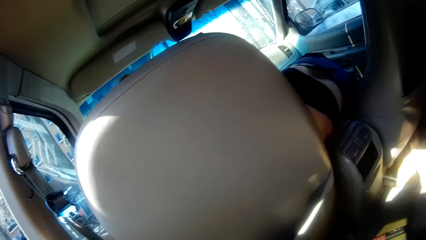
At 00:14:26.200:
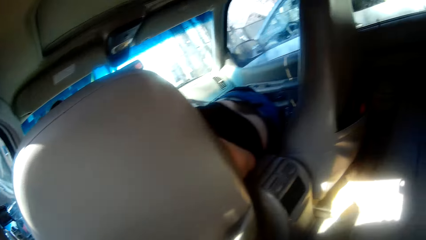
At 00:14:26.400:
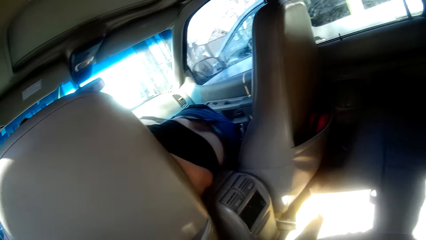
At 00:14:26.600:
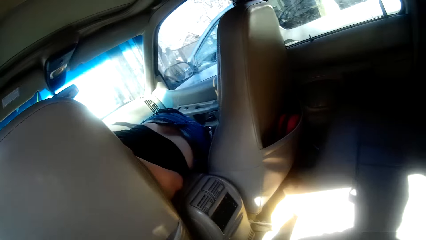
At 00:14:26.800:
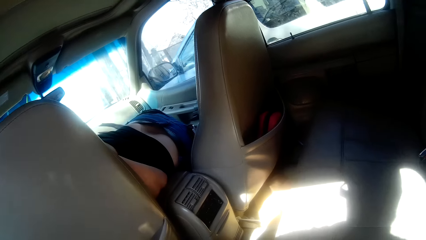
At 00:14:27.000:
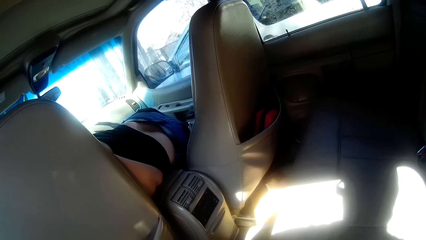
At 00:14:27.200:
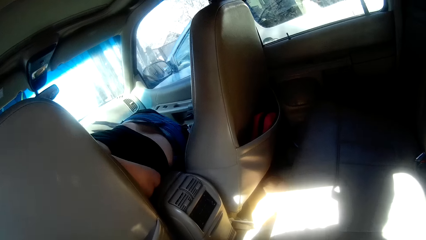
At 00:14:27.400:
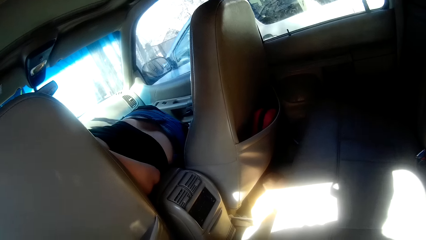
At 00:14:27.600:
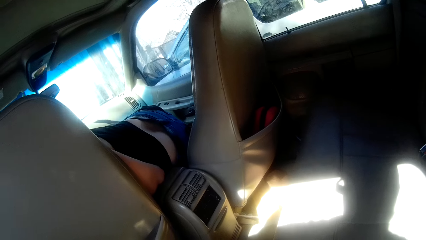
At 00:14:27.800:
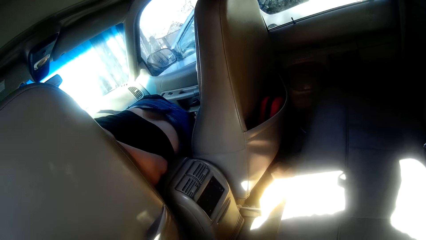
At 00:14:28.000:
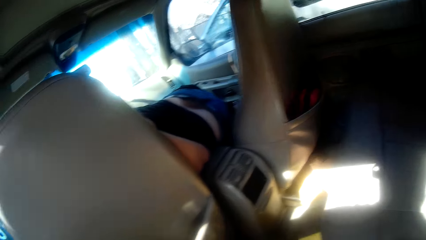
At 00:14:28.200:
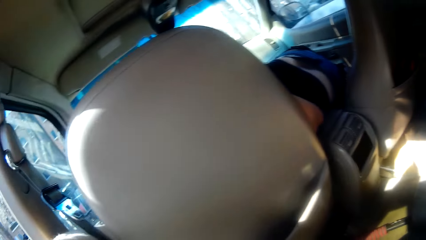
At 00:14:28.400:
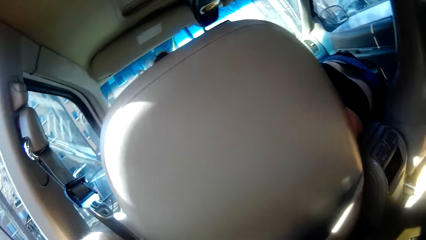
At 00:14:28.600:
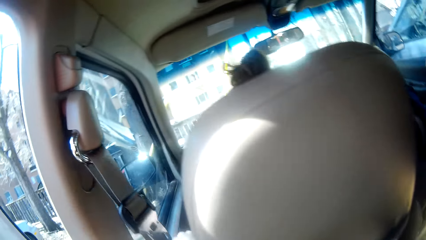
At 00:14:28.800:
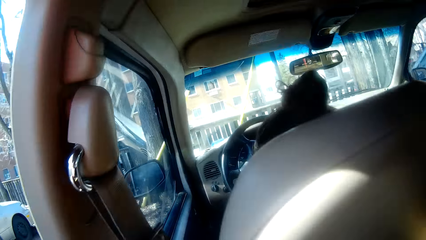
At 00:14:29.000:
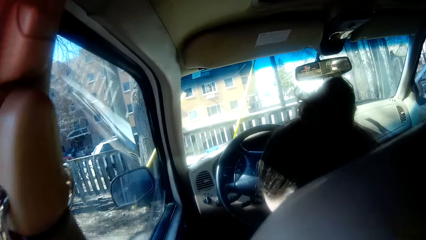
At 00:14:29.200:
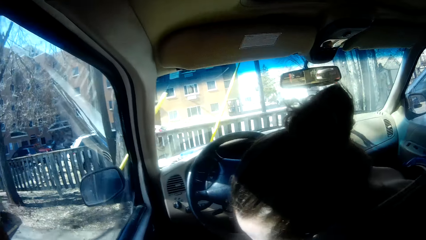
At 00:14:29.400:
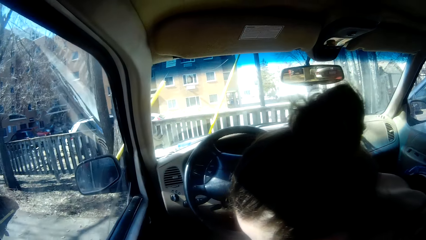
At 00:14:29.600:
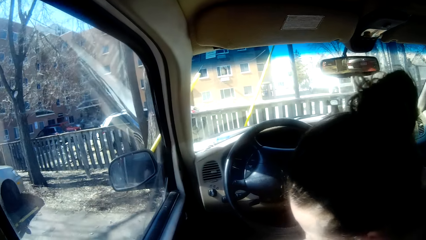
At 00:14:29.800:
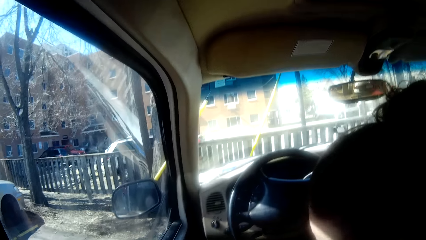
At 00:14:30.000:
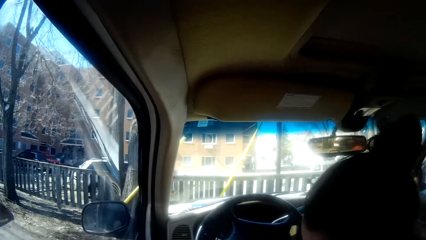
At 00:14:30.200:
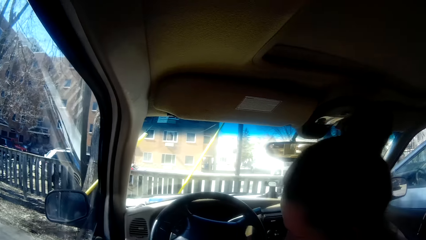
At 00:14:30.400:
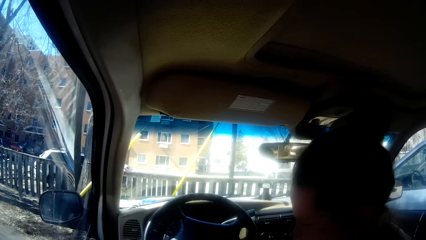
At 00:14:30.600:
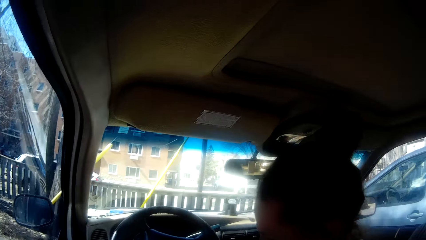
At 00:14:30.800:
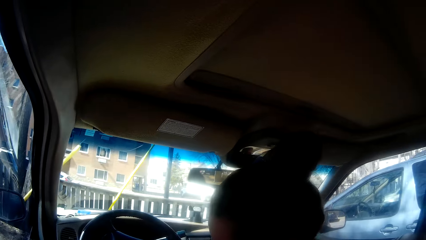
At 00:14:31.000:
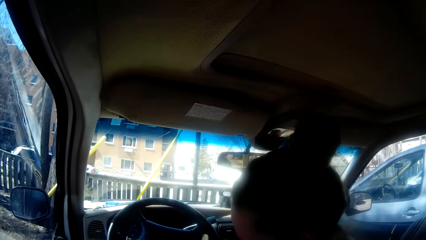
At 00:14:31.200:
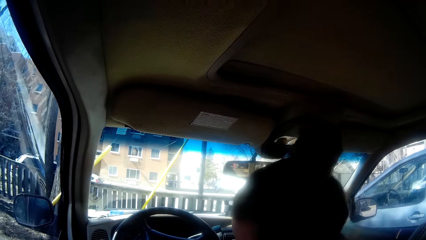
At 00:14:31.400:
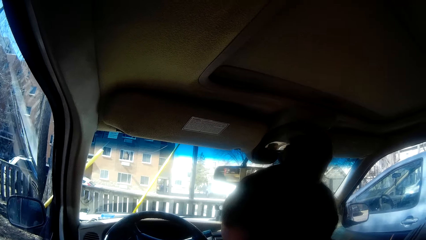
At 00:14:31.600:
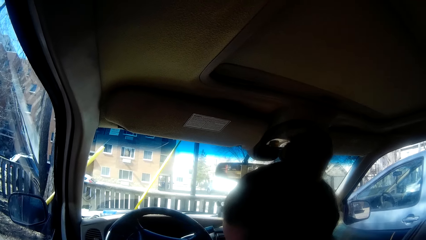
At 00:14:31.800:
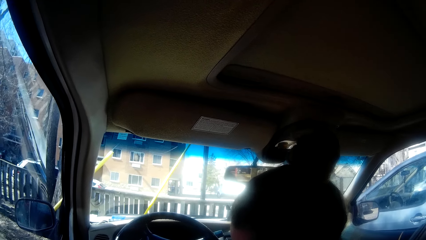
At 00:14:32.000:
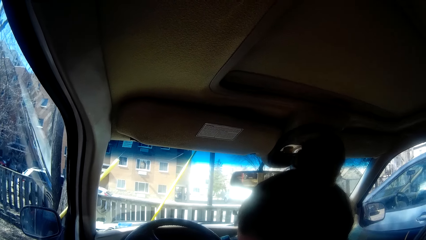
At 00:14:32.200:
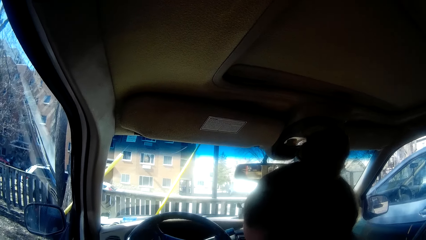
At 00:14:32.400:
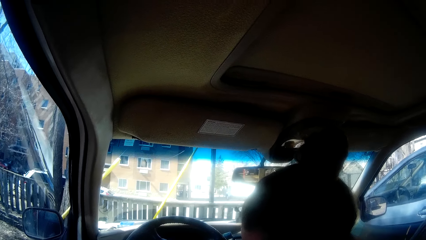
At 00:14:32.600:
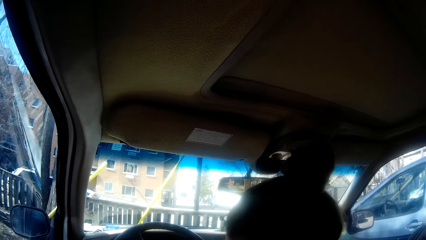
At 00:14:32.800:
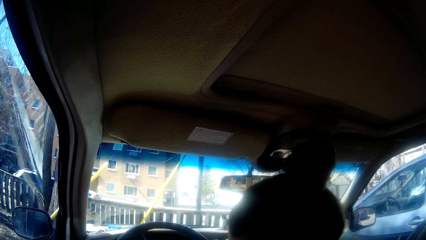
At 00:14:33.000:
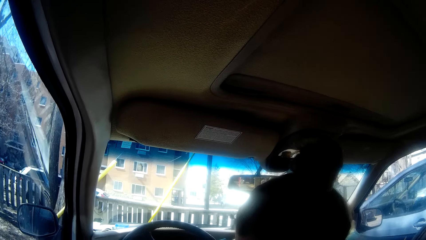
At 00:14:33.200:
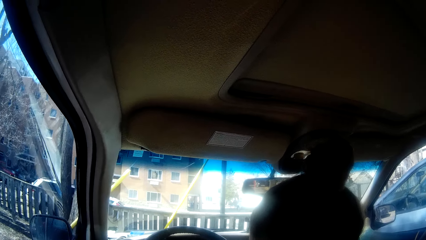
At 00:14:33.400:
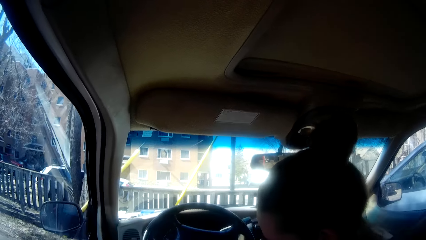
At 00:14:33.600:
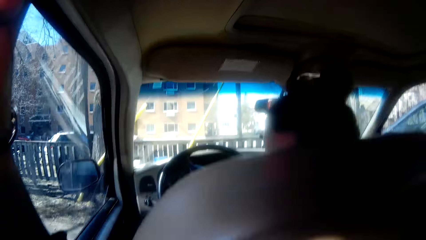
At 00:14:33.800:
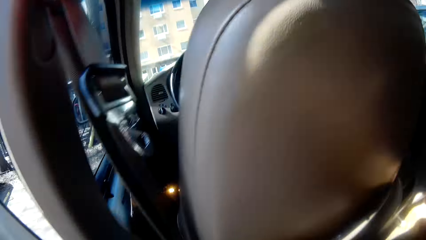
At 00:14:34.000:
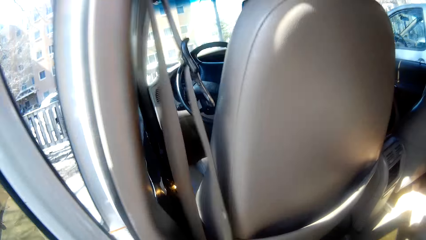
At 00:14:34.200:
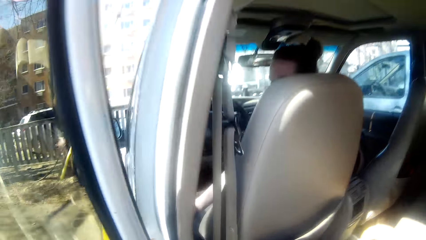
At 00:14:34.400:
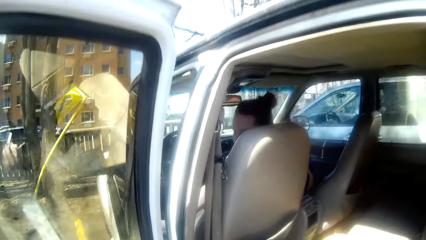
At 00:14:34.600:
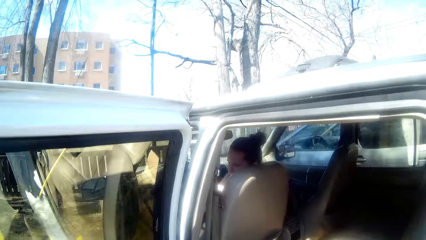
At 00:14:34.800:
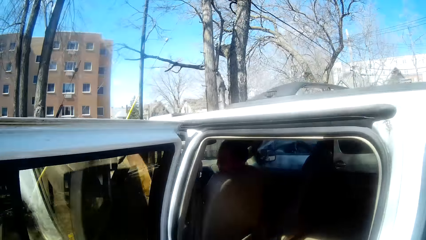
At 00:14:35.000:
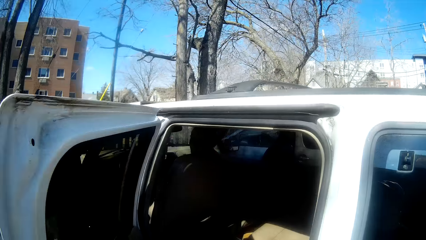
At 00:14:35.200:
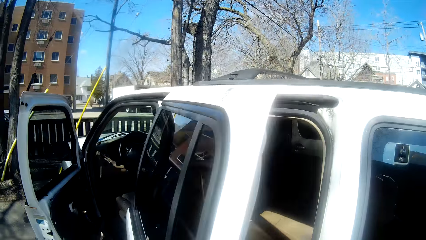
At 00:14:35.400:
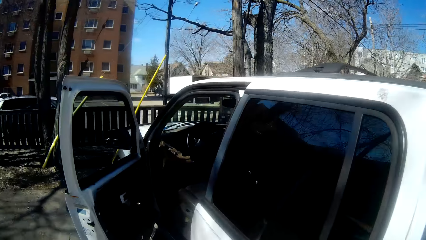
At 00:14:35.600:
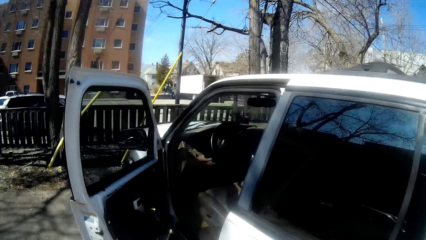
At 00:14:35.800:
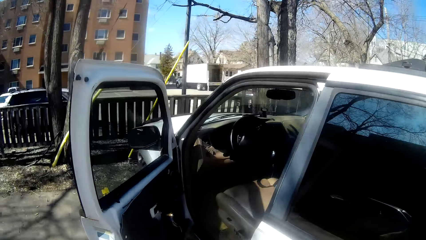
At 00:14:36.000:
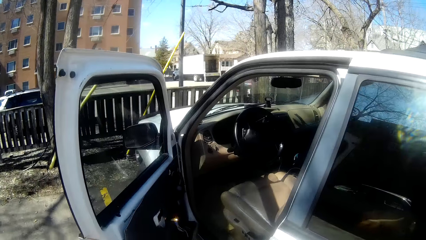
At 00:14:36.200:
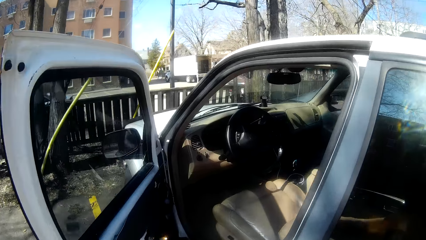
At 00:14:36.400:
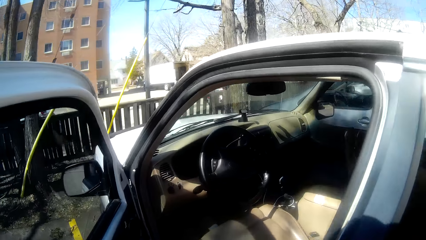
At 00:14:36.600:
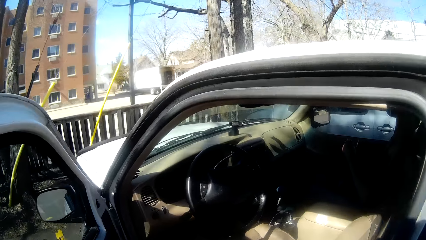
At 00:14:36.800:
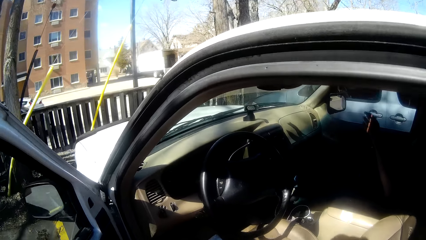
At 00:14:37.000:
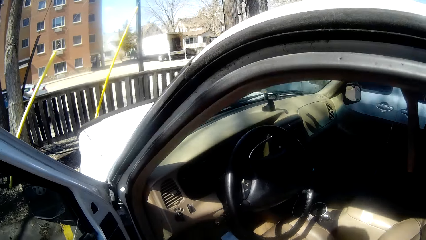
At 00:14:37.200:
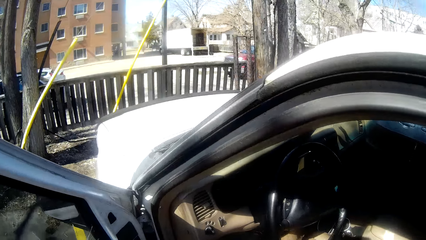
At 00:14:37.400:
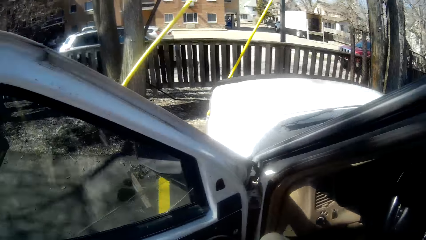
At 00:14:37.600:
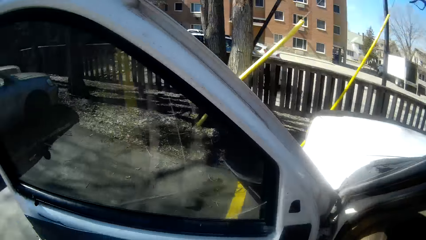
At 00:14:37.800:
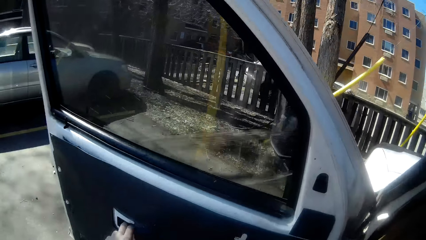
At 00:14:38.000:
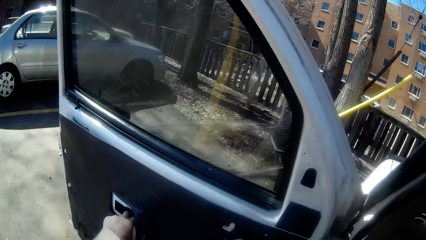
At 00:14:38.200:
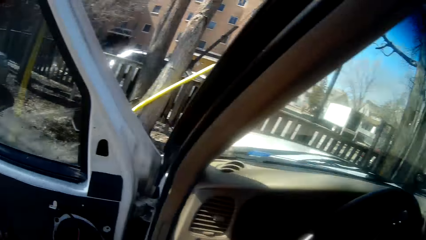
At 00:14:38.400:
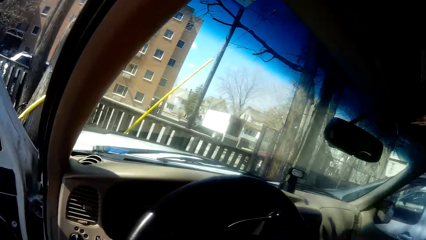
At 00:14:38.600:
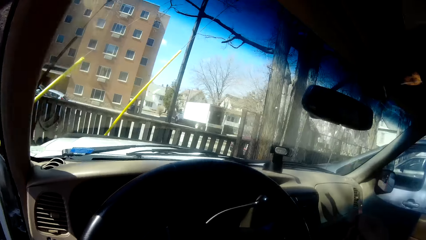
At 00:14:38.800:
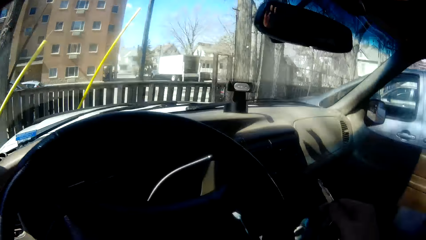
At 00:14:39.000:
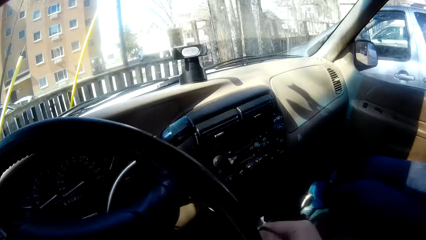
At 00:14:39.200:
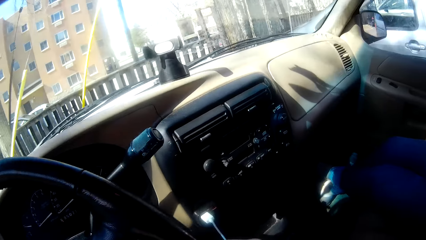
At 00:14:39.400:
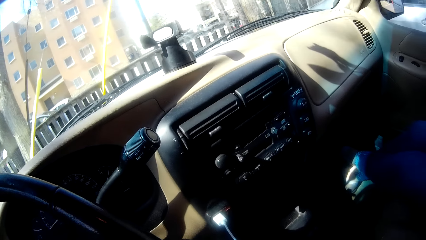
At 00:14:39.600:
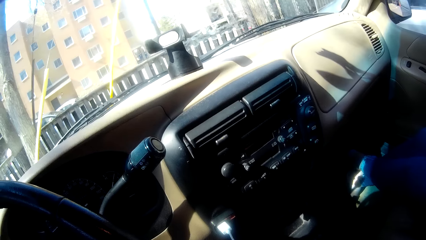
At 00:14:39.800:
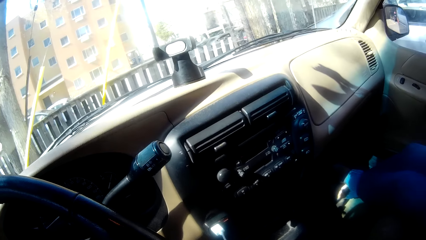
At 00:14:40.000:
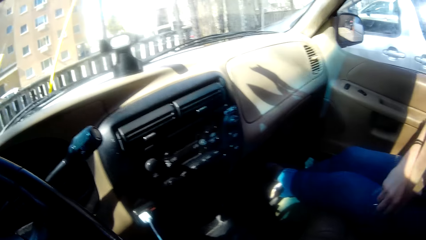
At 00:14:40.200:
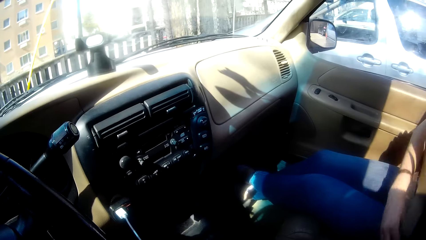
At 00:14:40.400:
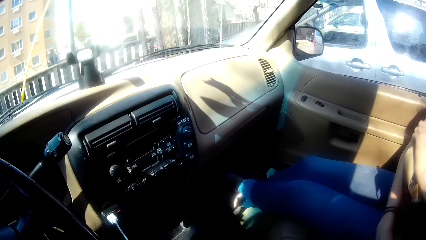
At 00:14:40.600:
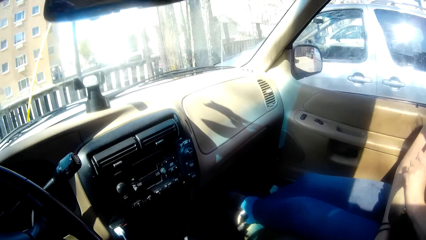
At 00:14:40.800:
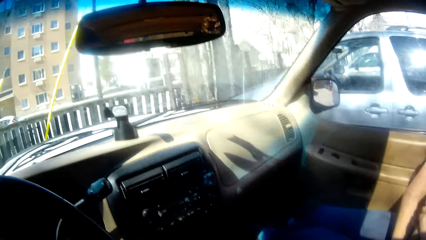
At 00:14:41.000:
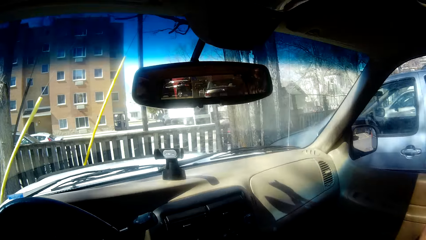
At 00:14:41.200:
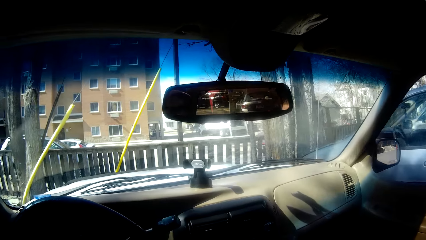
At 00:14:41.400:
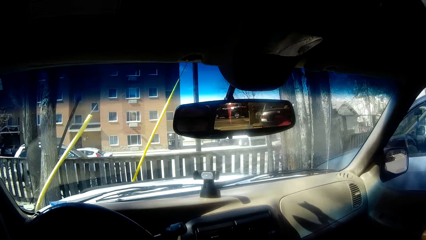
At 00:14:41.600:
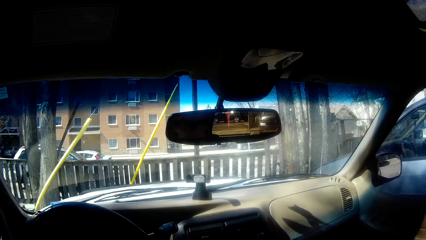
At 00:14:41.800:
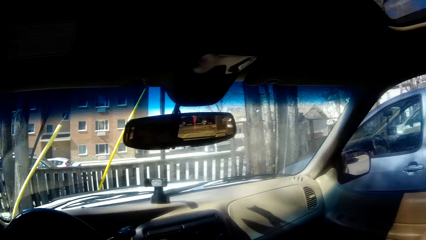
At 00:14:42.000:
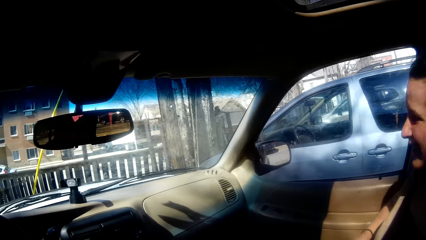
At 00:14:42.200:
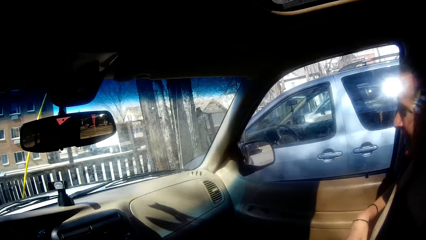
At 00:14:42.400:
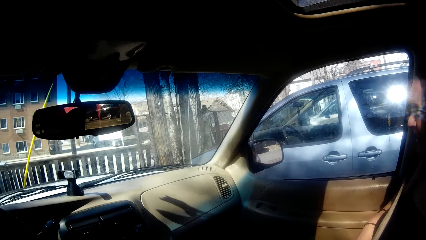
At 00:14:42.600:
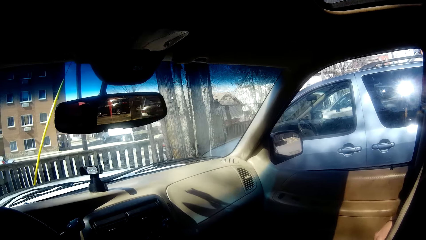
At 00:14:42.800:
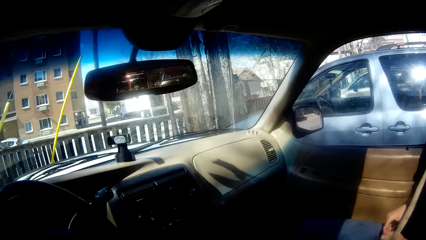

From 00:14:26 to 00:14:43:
A lady opens a car door. The camera wearer closes the car door. They enter the car. They close the car door.
